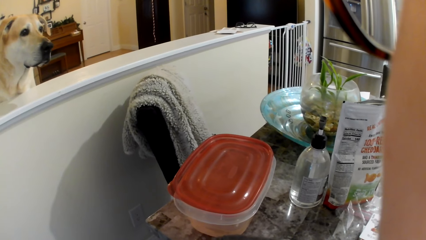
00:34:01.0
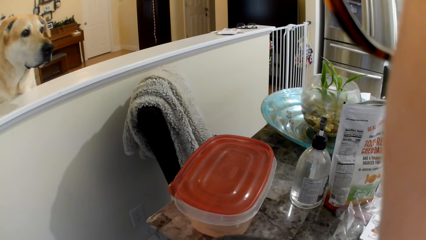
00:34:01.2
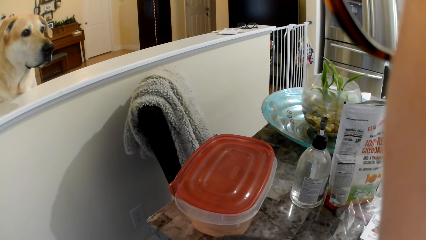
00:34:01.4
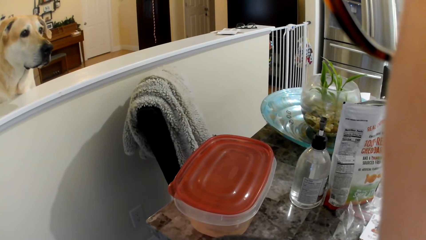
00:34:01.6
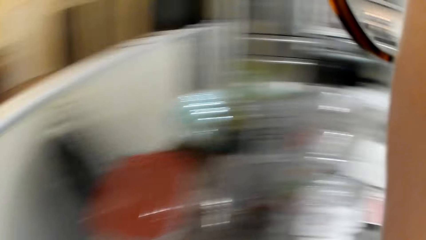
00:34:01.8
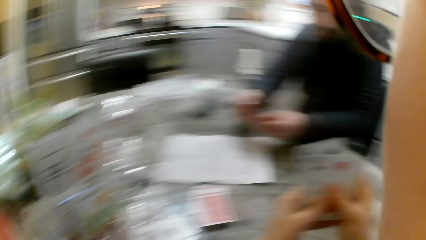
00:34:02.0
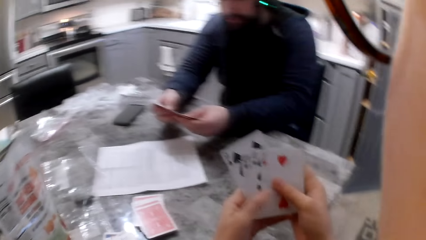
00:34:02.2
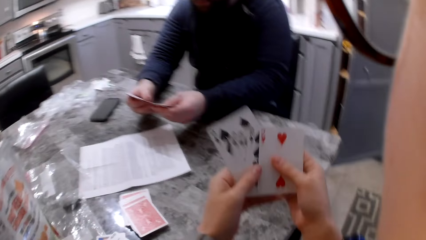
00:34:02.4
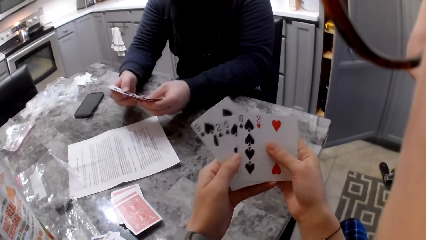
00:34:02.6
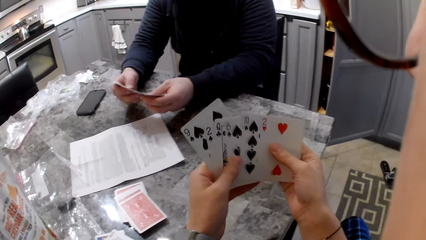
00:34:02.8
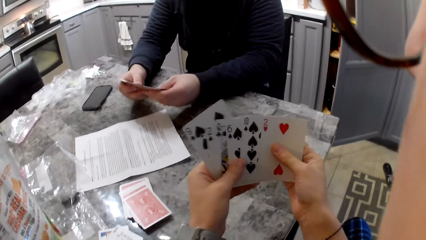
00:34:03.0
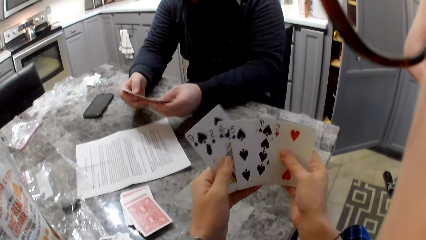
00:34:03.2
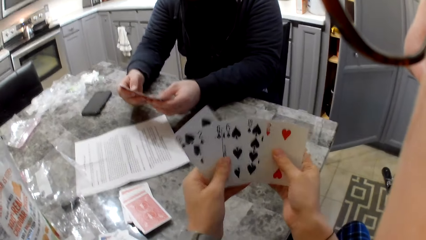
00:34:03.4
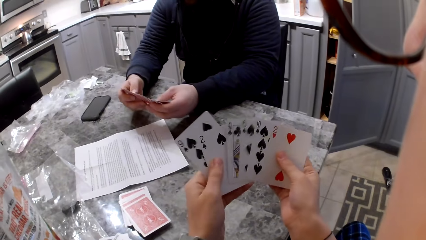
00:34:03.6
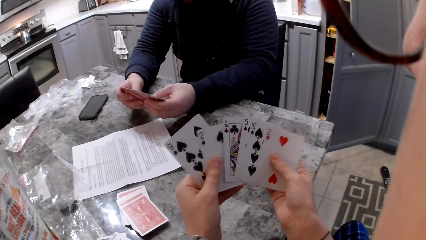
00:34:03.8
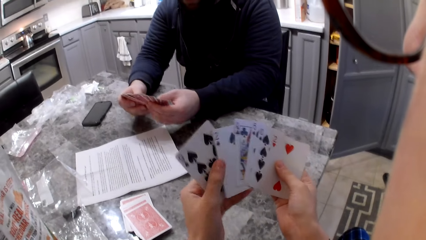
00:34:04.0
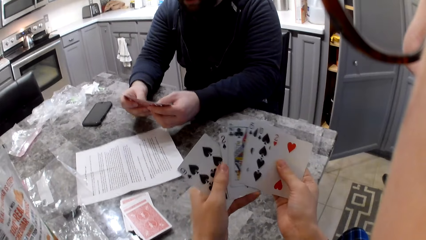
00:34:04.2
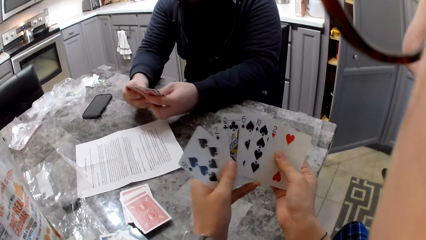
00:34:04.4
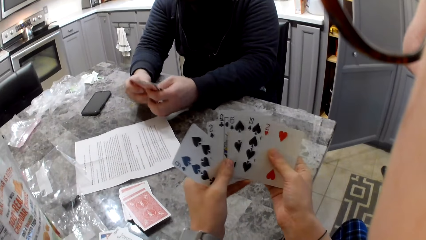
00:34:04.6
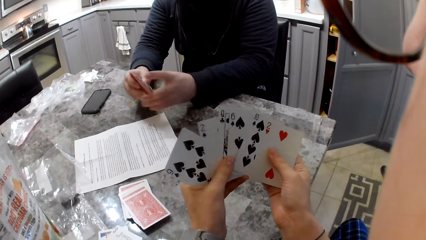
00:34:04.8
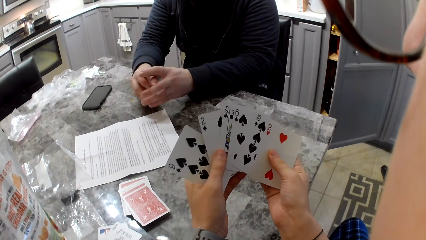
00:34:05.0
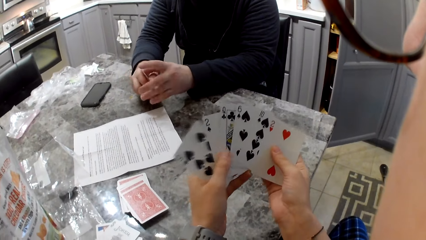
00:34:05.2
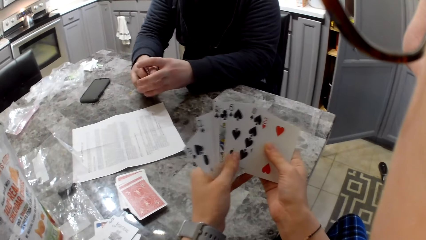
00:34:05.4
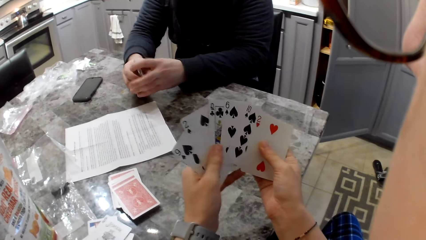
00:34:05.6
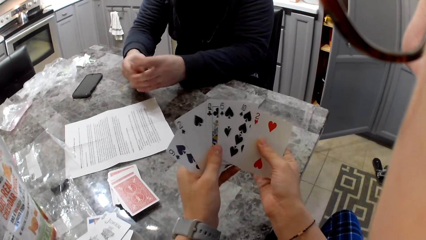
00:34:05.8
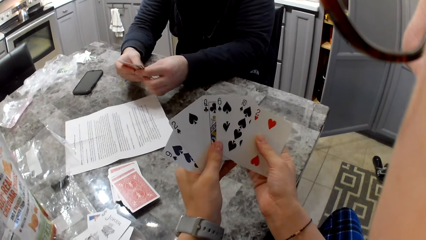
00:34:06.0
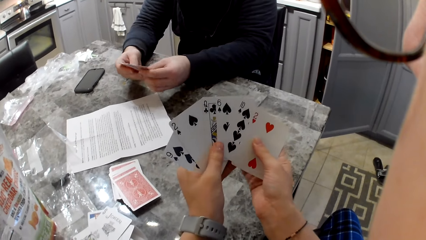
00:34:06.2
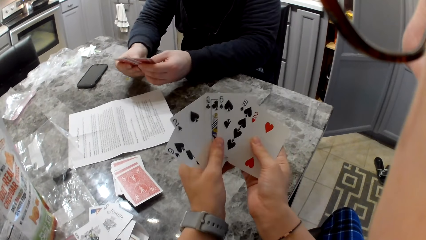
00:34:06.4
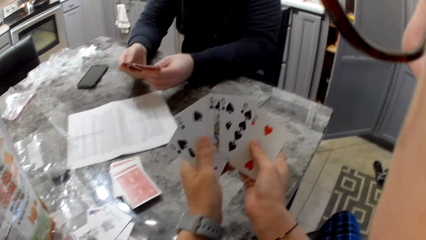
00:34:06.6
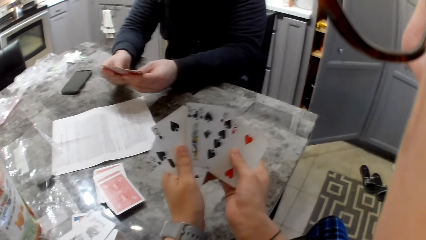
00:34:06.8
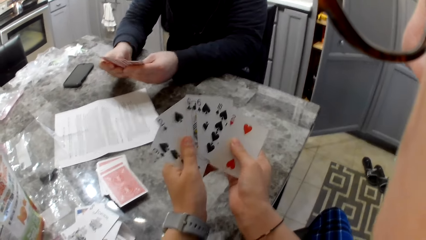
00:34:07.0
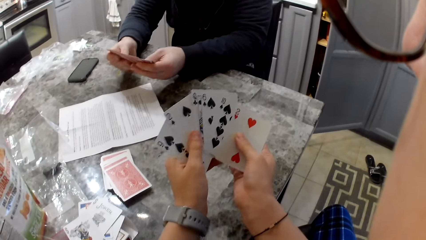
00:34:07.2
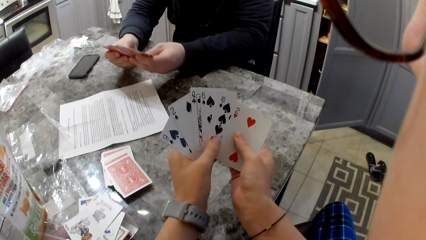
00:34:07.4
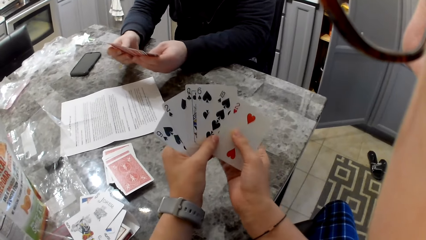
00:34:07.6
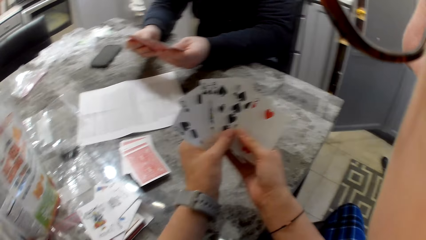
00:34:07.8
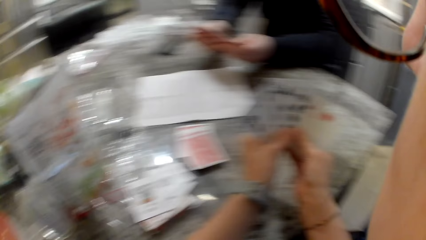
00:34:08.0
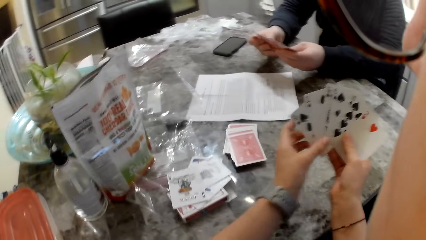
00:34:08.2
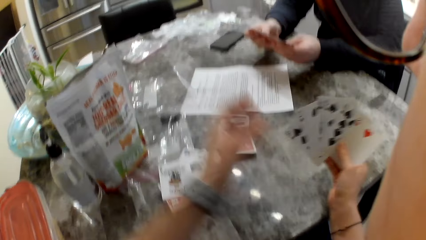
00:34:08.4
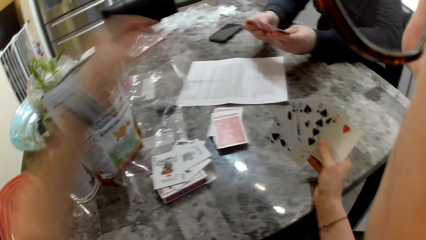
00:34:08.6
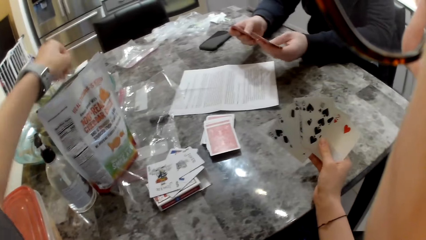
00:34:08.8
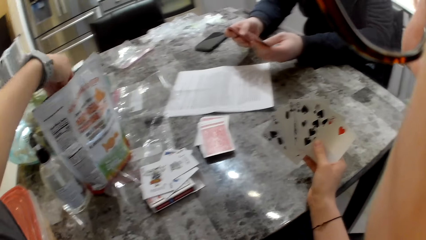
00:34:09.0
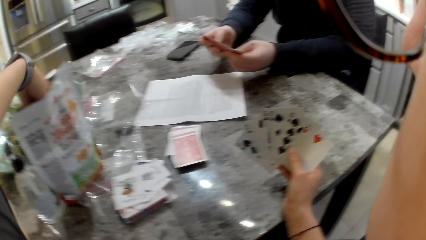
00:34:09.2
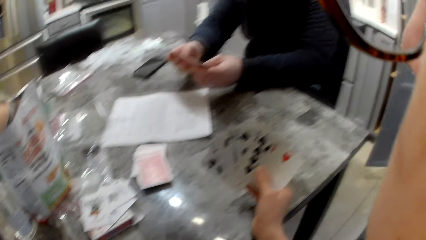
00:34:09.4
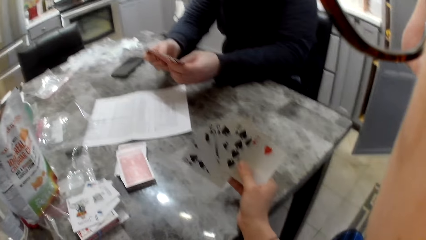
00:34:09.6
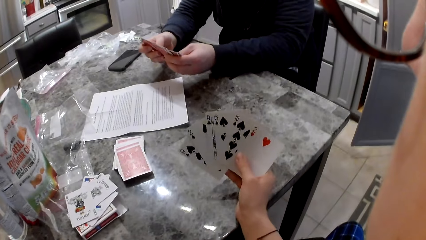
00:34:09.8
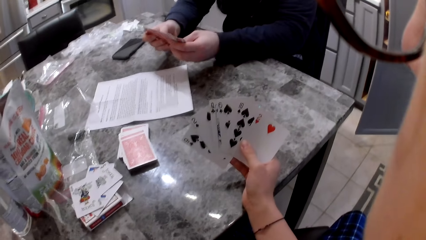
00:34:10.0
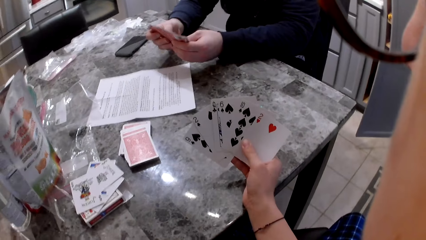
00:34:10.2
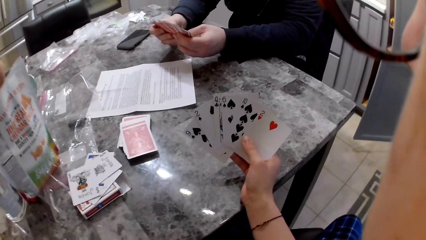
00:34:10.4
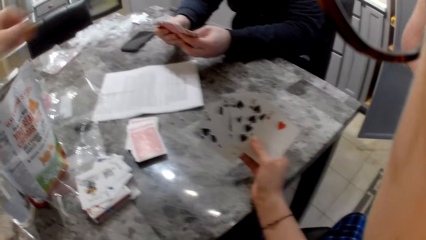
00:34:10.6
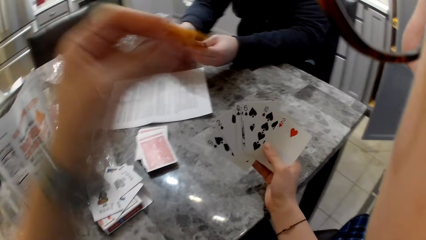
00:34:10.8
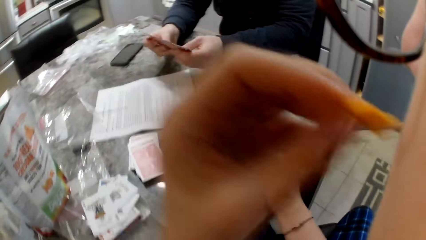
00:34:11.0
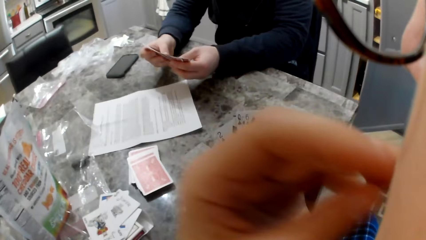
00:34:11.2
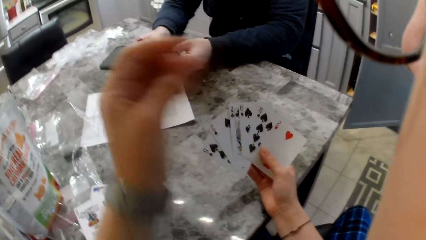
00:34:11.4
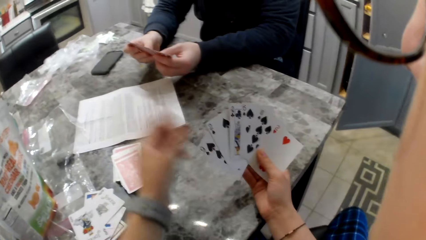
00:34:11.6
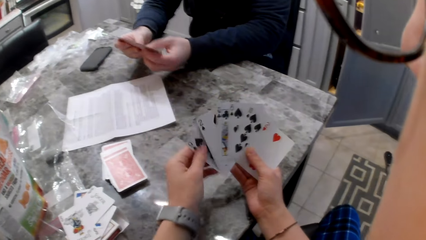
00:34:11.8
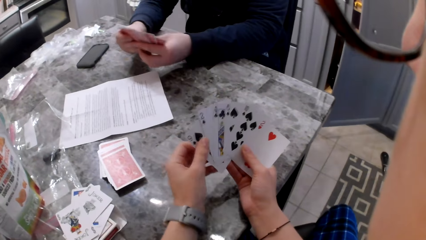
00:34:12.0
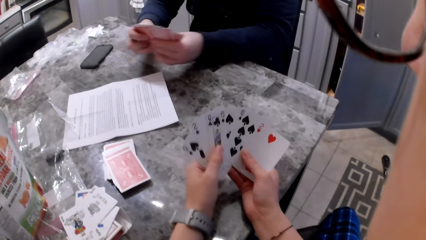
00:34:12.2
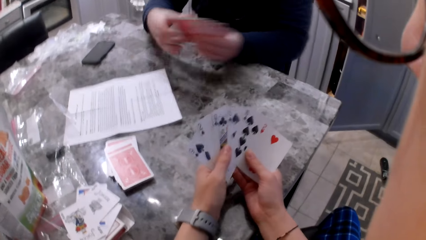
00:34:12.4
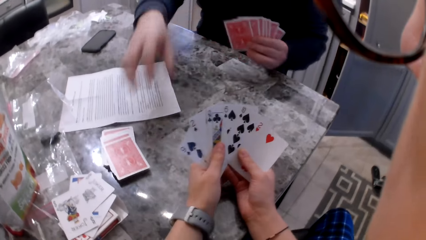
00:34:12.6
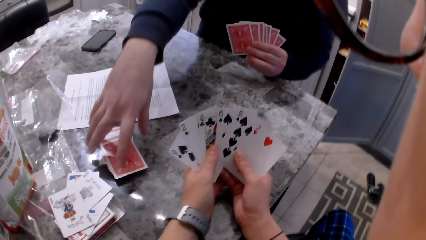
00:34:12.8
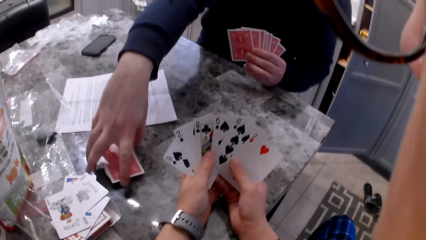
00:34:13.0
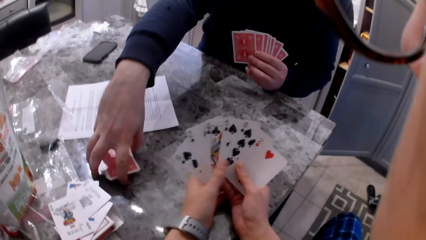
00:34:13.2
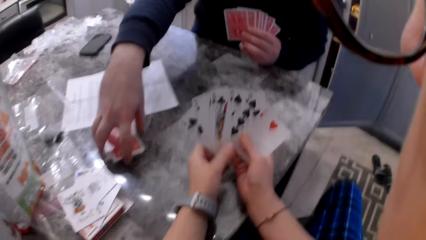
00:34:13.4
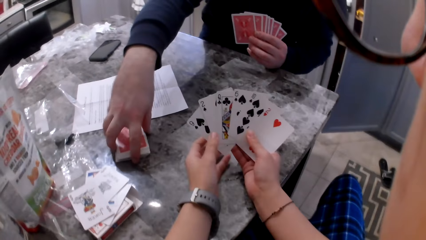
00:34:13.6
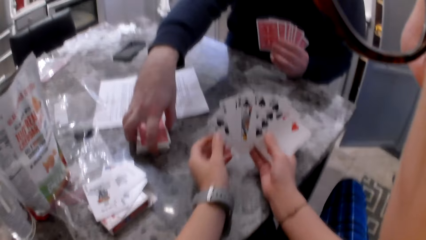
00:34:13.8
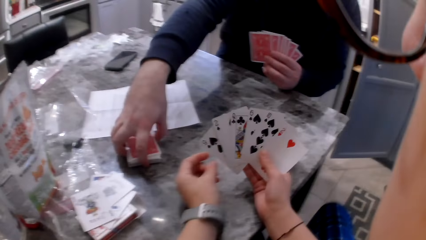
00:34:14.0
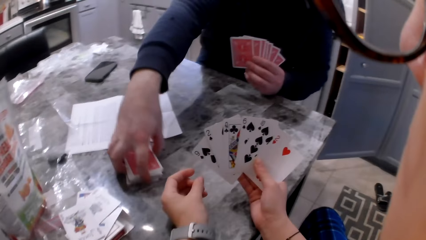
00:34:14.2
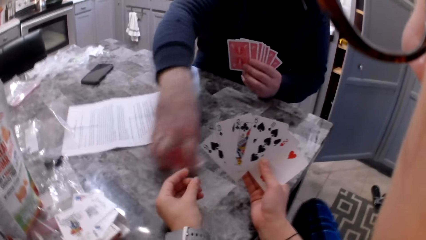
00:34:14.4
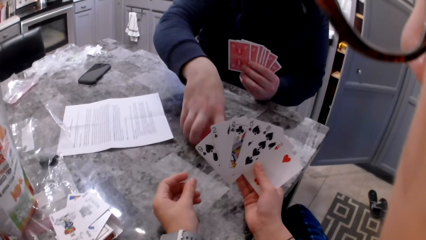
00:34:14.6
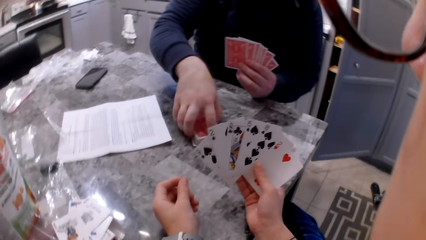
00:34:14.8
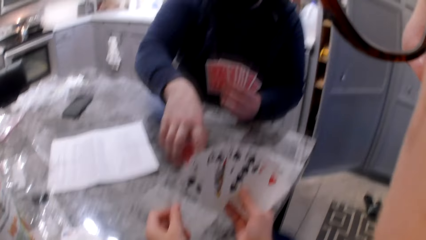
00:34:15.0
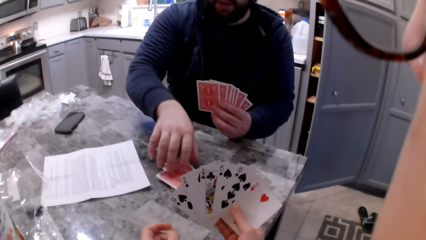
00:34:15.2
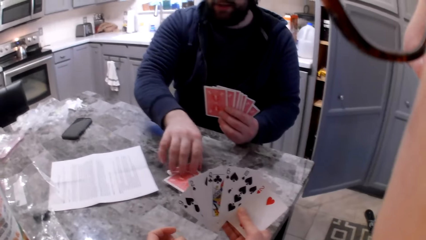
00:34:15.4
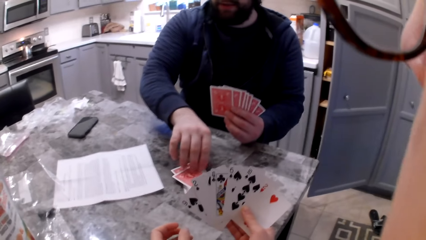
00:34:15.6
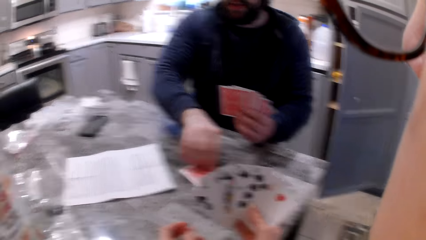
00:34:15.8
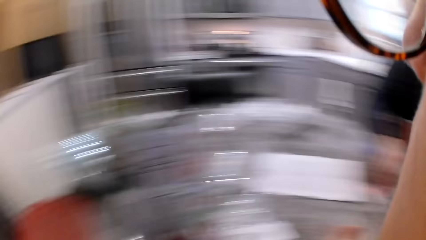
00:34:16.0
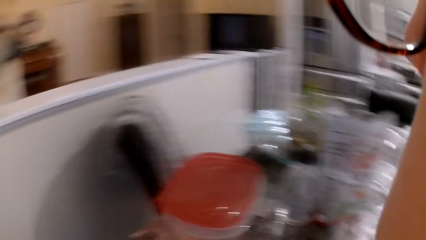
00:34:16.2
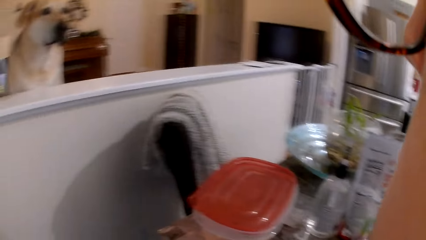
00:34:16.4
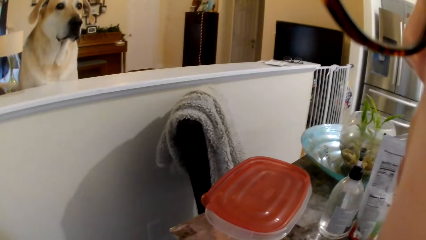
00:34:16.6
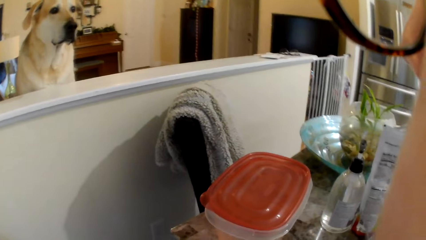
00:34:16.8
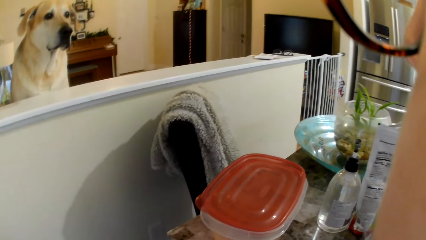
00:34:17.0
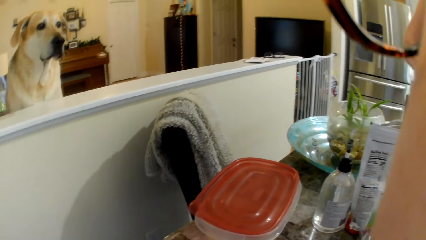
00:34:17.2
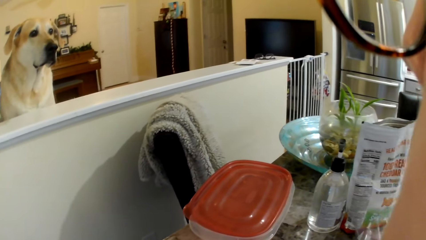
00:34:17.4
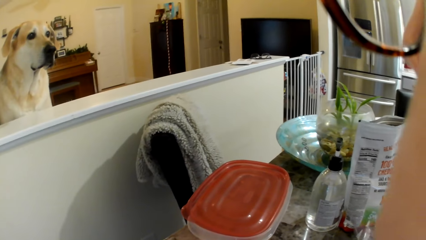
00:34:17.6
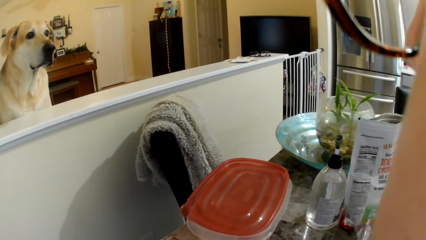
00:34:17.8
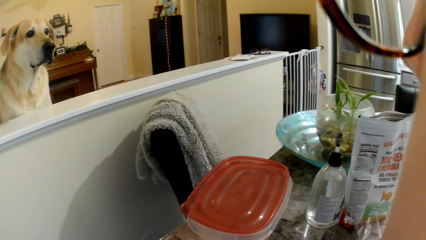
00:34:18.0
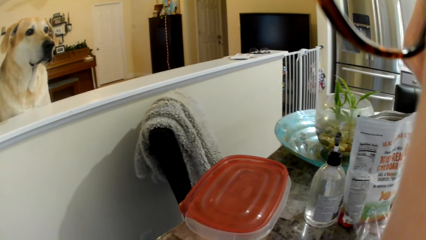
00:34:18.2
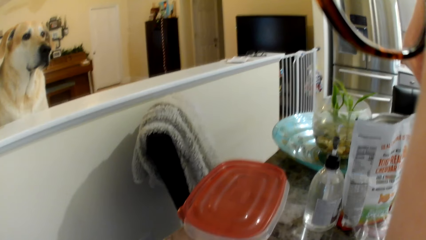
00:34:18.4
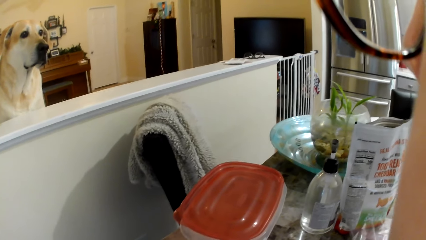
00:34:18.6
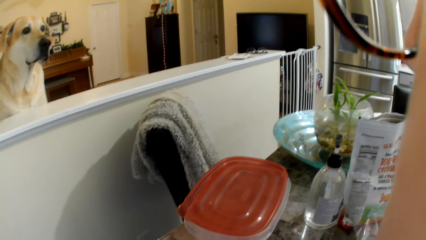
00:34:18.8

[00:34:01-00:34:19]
The camera wearer shuffles her cards in her hands. A man shuffles cards in his hands. The man aligns cards in his hands. The camera wearer shuffles cards in her hands. The man shuffles cards in his hands. The camera wearer takes a cracker from the pack on the table. The man shuffles cards in his hands. The camera wearer eats the cracker. She shuffles her cards. The man moves the cards on the counter with his right hand. He picks a card from the cards on the counter with his left hand. The camera wearer stares at a dog.
